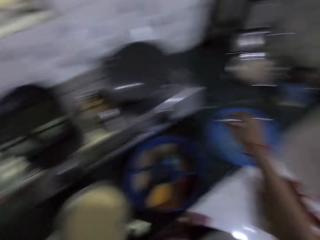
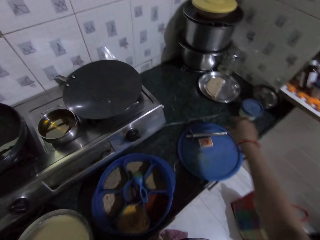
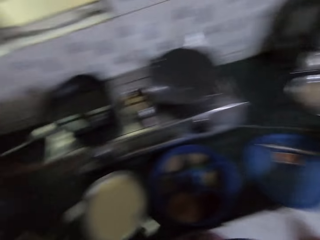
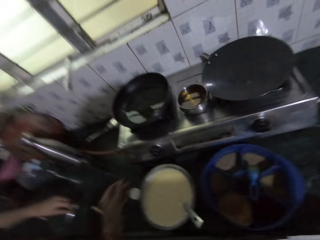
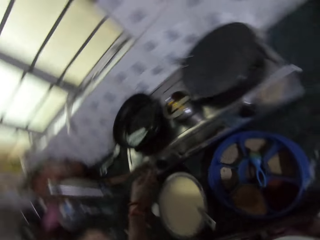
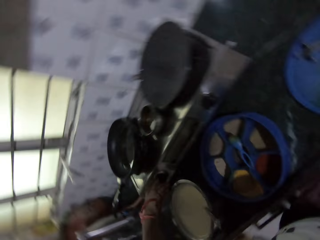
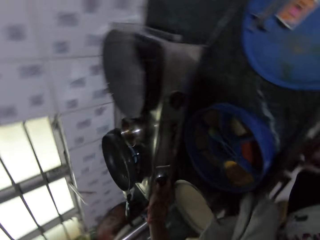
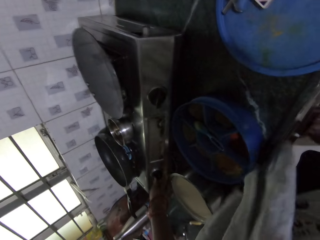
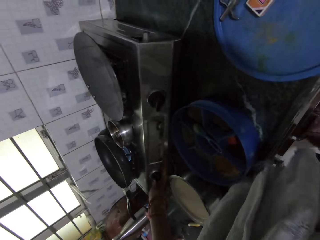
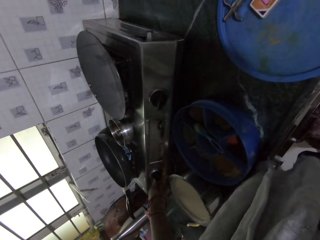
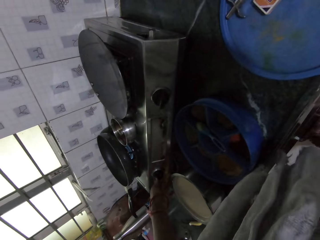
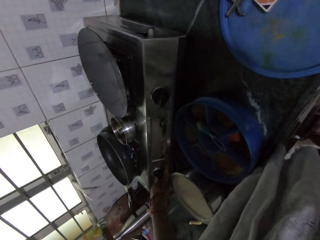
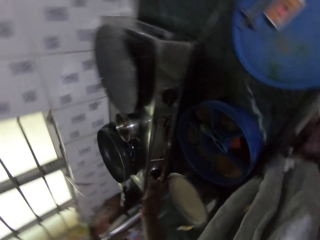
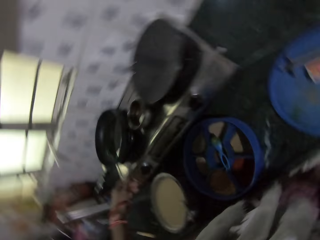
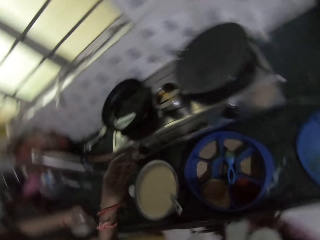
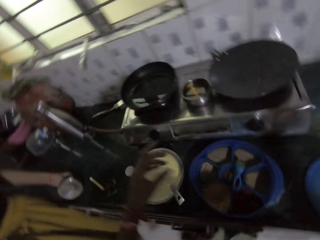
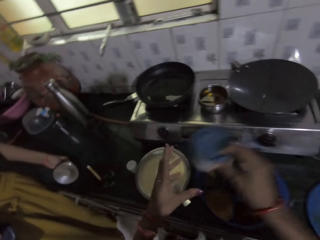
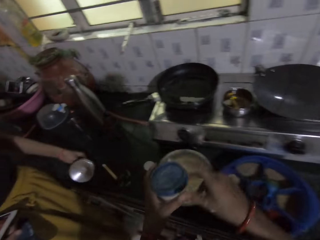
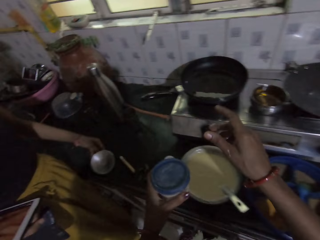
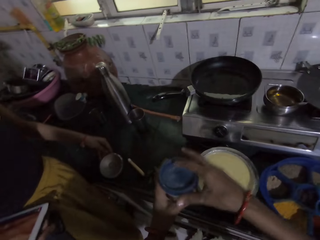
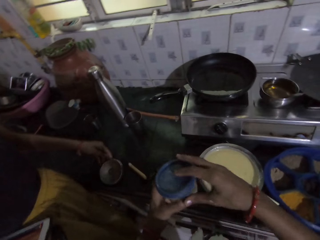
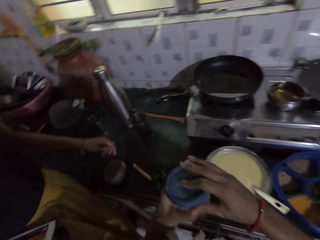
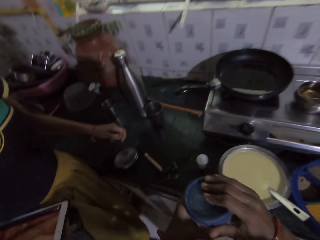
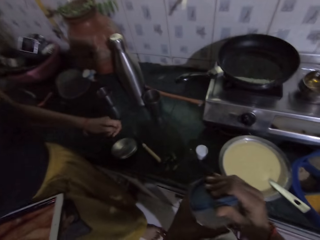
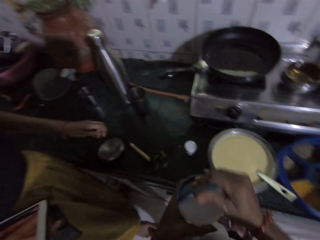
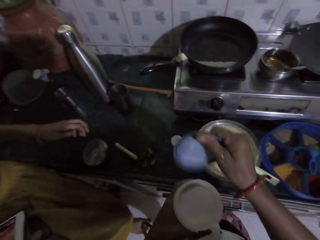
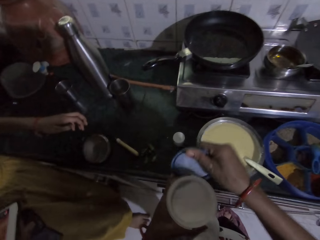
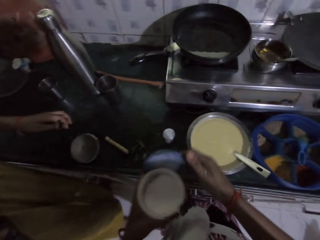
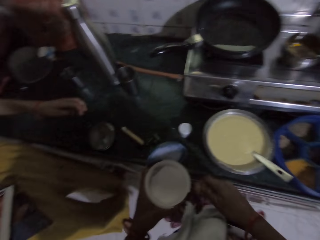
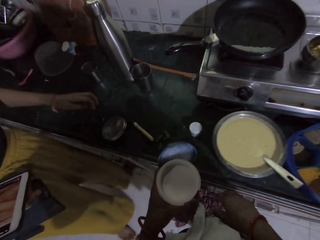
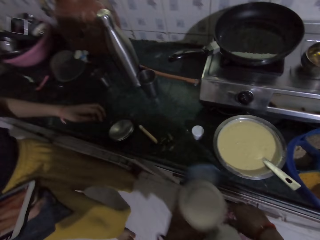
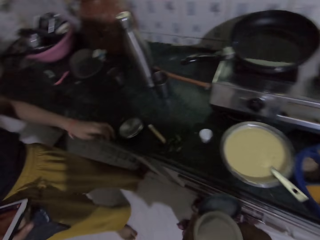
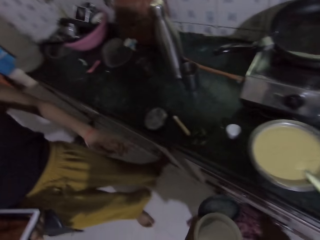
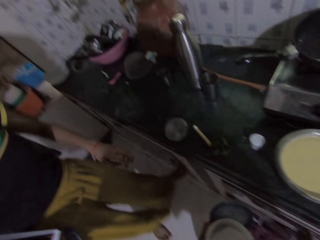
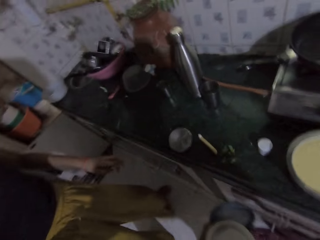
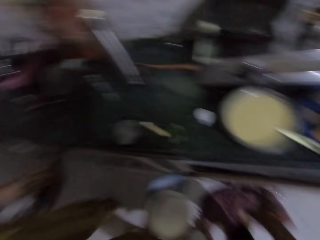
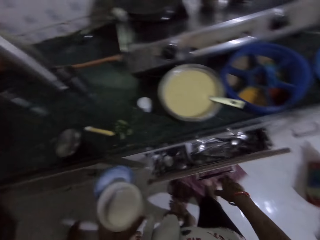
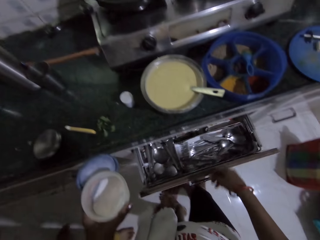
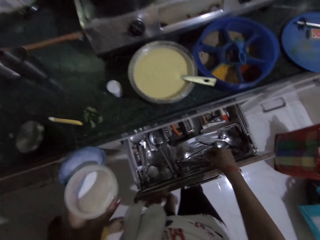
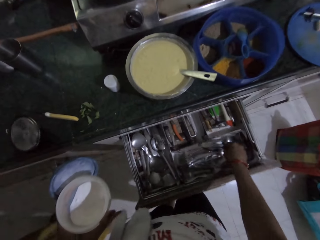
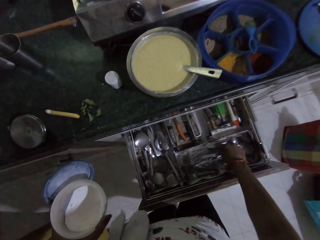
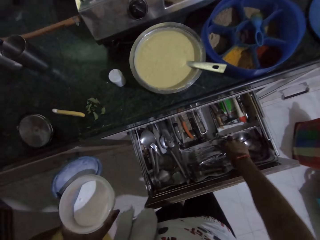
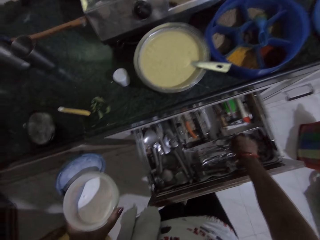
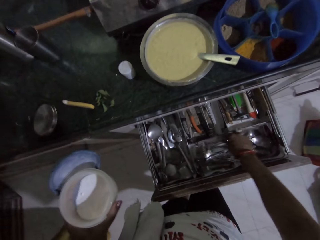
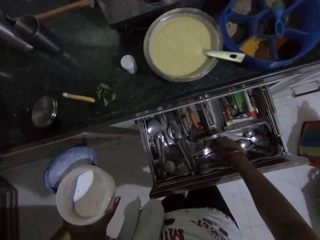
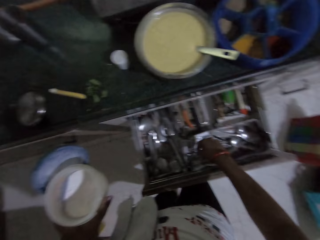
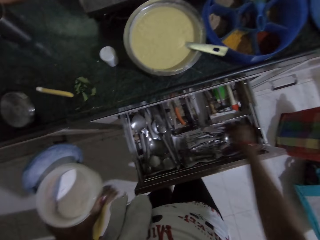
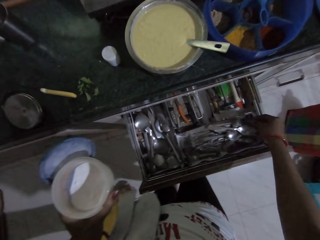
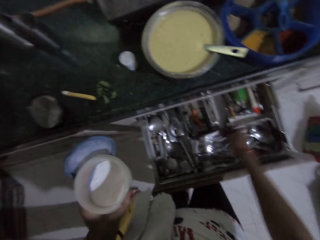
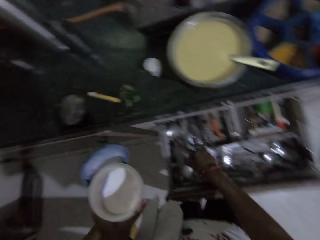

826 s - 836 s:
The camera wearer regulates the cooker on the countertop with her left hand. The woman touches a lid on the countertop with her left hand. The camera wearer passes a container from her left hand to her right hand. She picks the container. She pulls a lid from the container in her left hand with her right hand. She passes the lid from her right hand to her left hand. She opens a drawer with her right hand. She looks around.

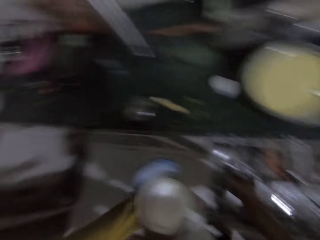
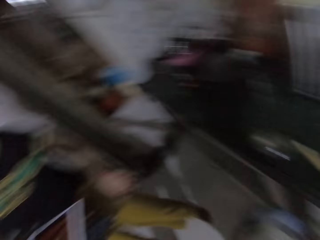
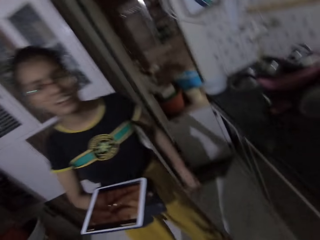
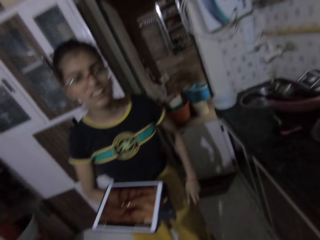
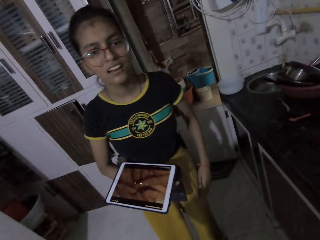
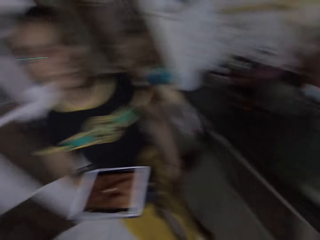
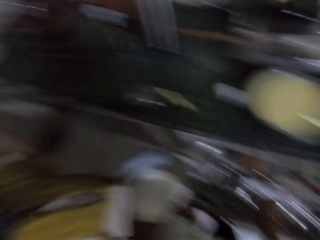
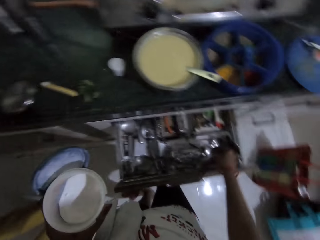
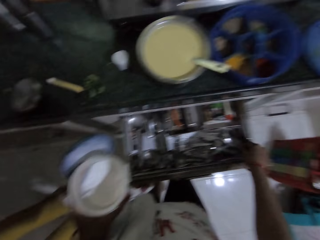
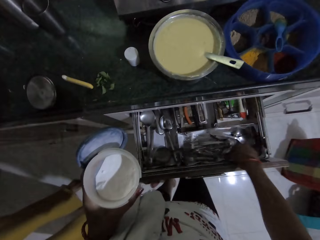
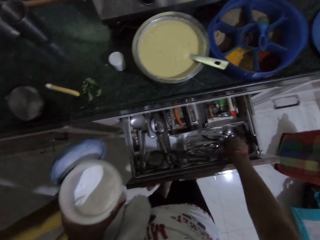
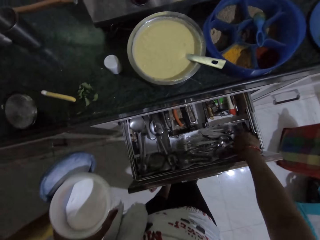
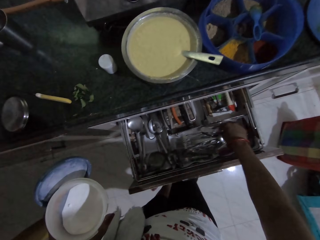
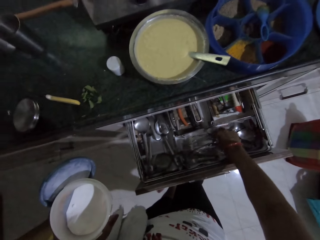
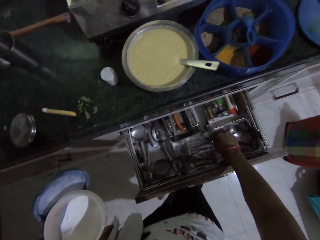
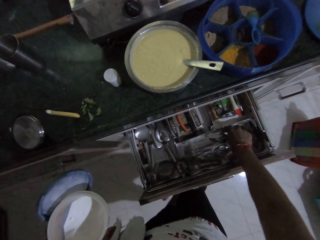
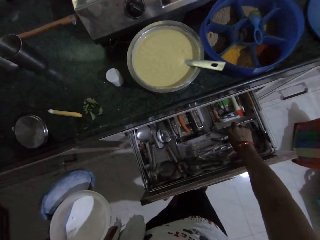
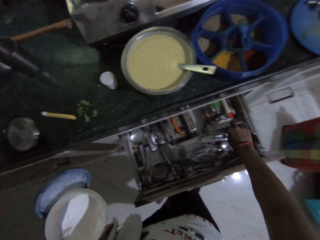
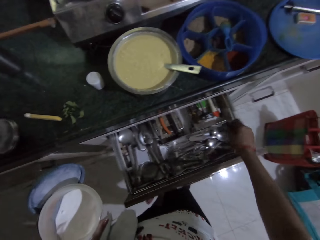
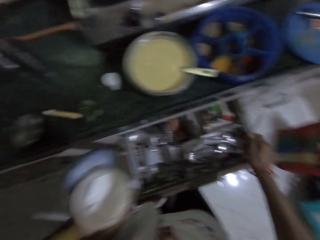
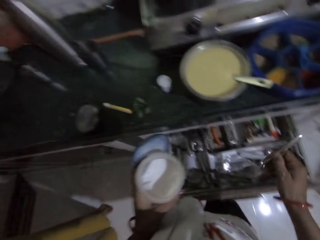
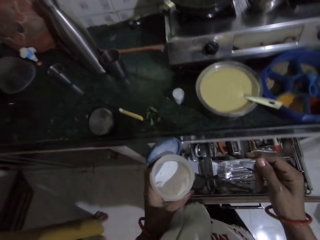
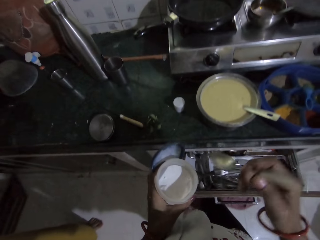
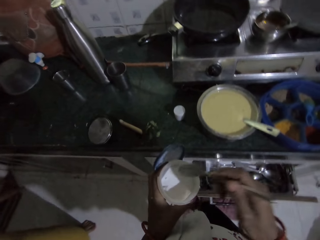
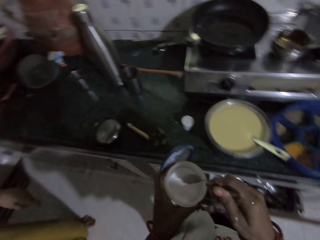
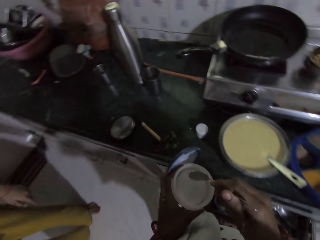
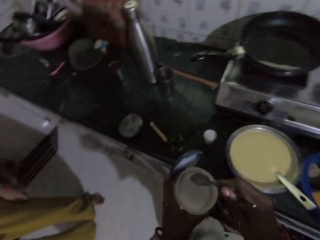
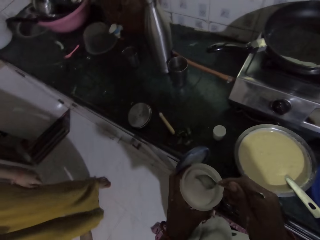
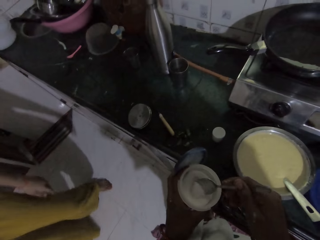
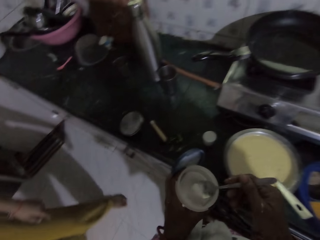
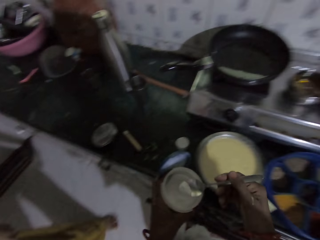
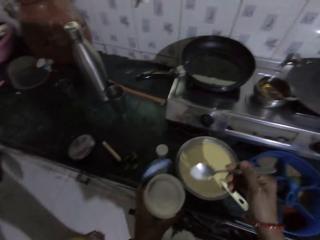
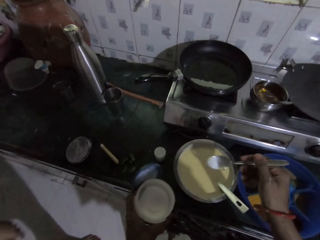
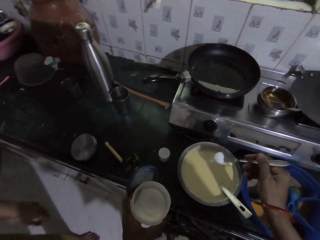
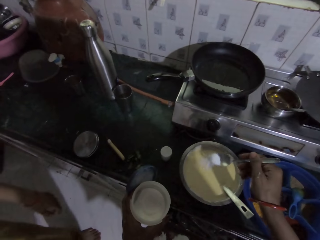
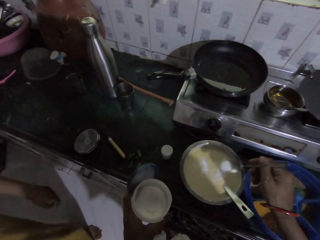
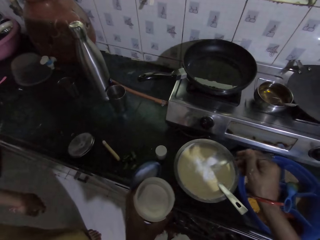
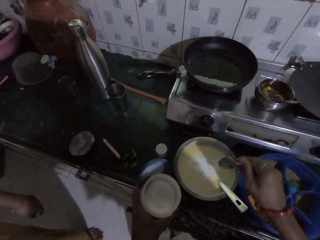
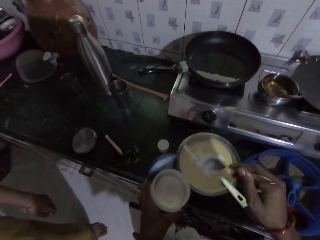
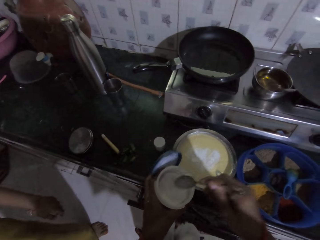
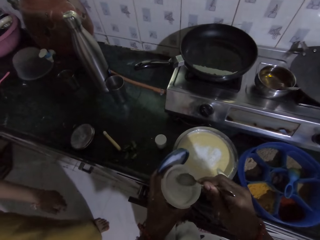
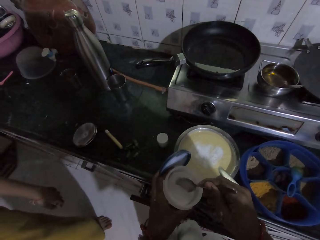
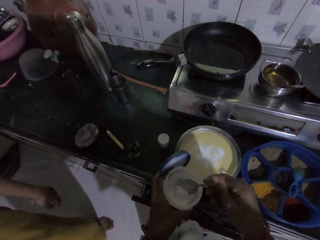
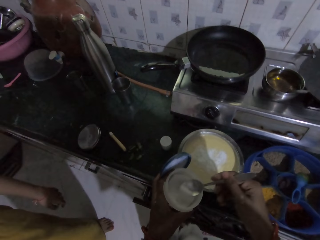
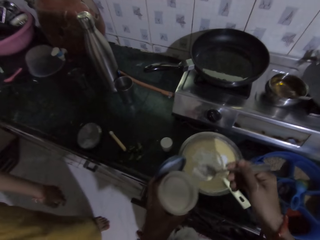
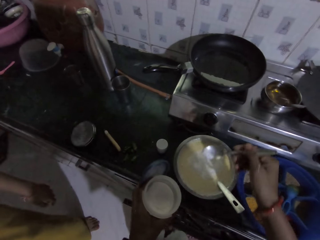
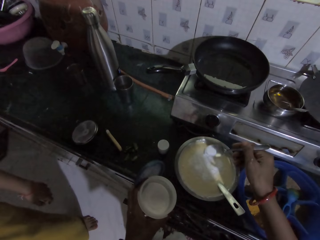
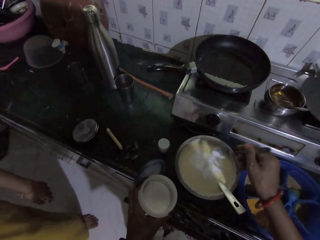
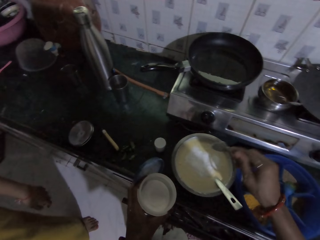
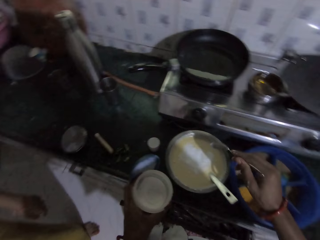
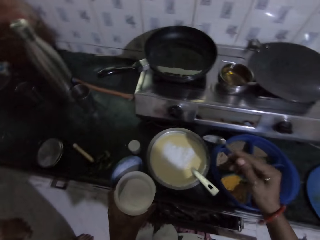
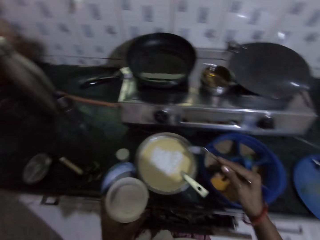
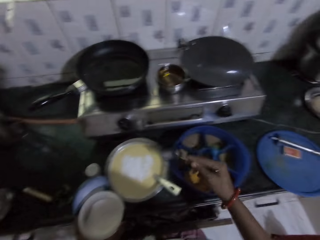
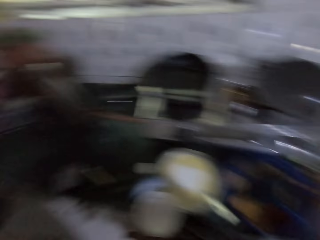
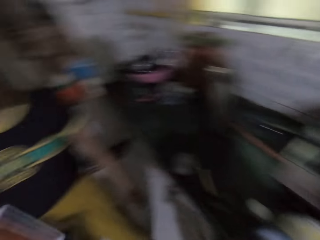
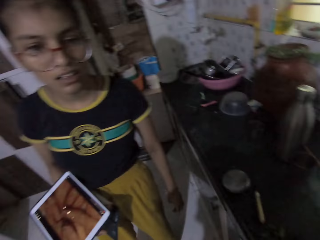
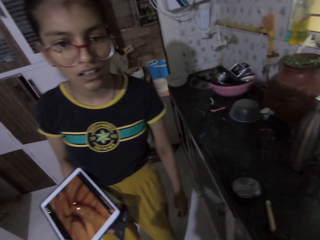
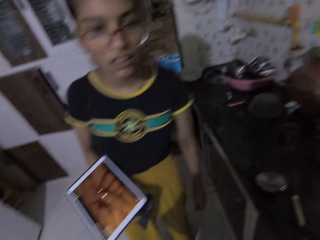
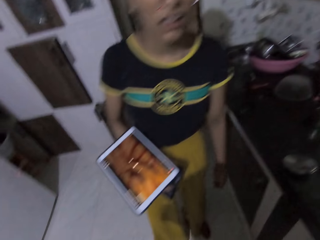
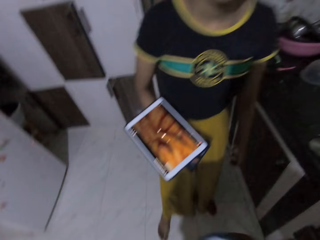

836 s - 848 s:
The camera wearer looks at a person. She picks a spoon from the drawer with her right hand. She closes the drawer with her body. She takes some sugar from the container in her left hand with the spoon in her right hand. She pours the sugar in a bowl of pap with the spoon in her right hand. She takes some sugar from the container in her left hand with the spoon in her right hand again. She pours the sugar in the bowl of pap with the spoon in her right hand again. She hits a spoon on the bowl on the countertop with the spoon in her right hand. She looks at the person.
